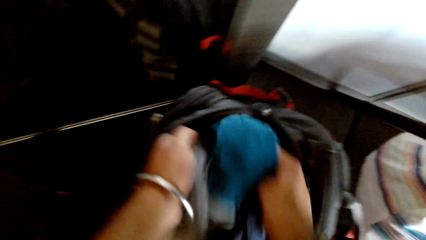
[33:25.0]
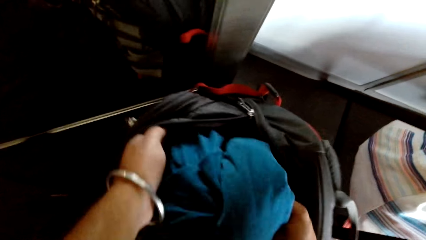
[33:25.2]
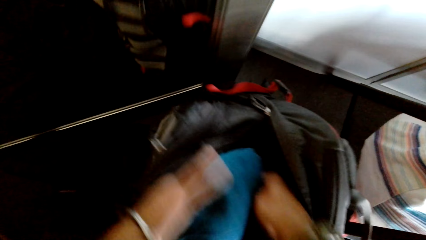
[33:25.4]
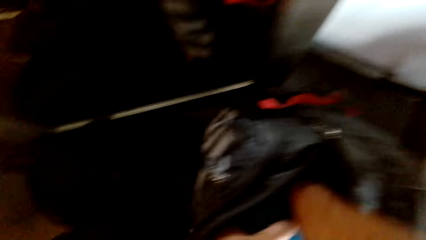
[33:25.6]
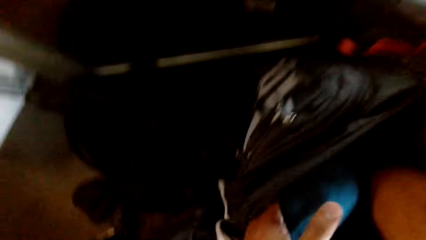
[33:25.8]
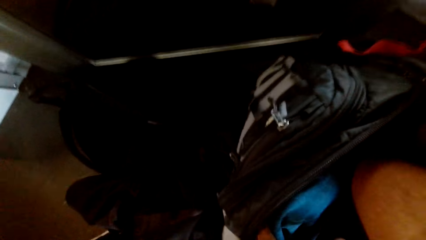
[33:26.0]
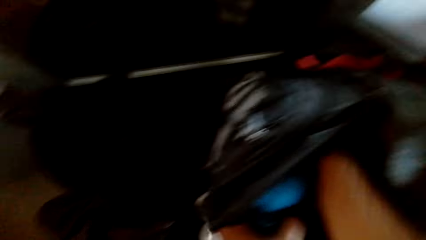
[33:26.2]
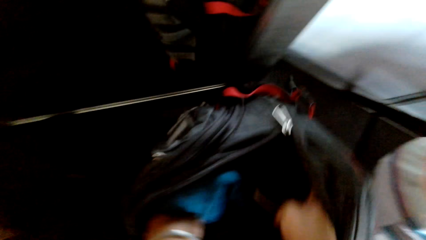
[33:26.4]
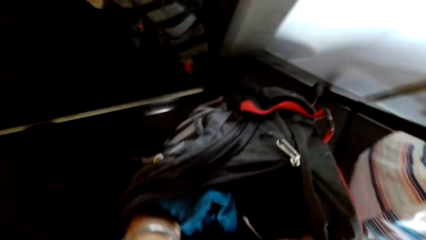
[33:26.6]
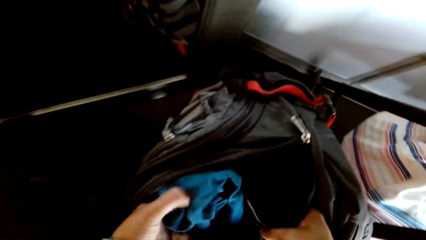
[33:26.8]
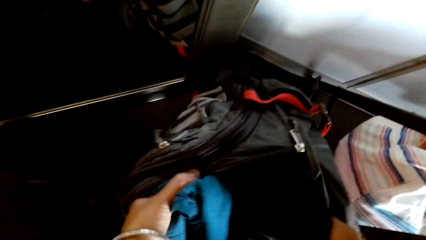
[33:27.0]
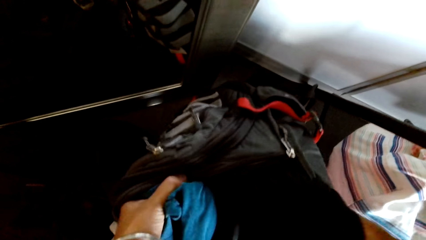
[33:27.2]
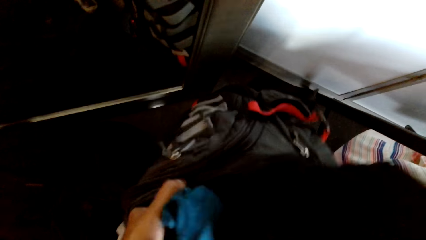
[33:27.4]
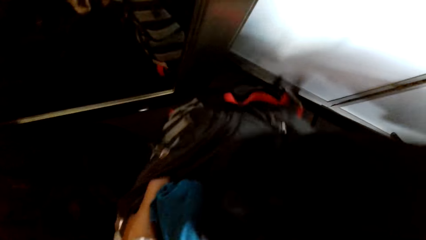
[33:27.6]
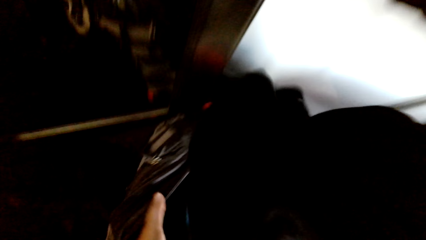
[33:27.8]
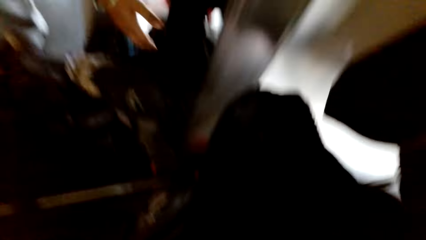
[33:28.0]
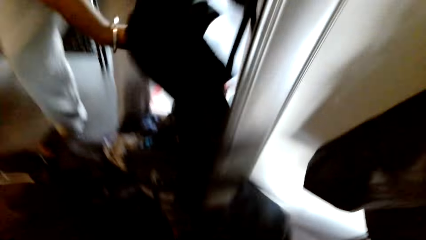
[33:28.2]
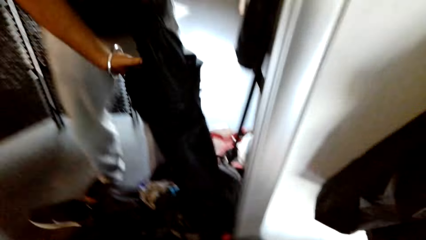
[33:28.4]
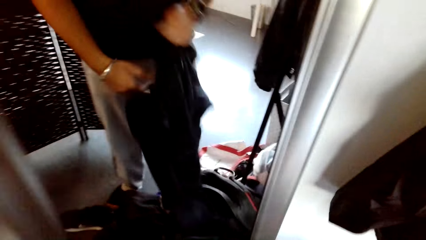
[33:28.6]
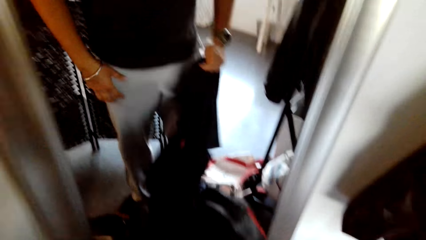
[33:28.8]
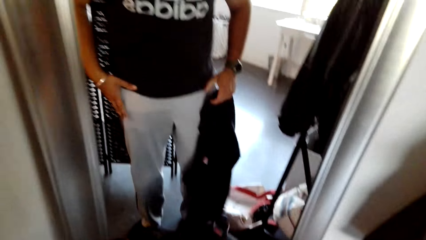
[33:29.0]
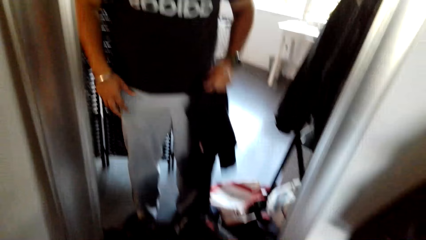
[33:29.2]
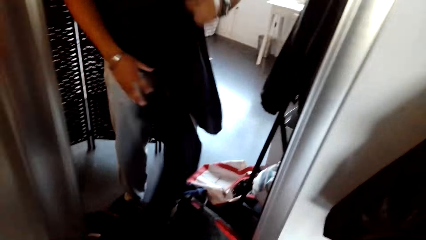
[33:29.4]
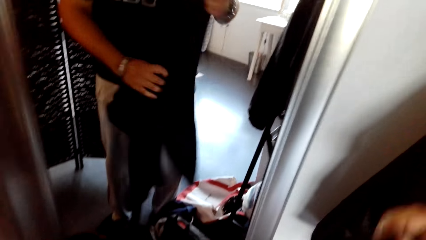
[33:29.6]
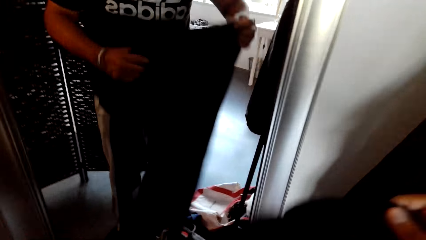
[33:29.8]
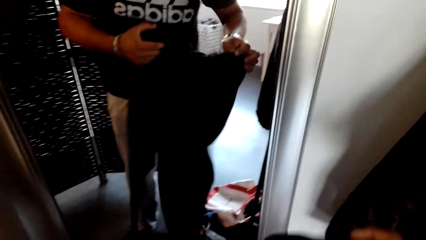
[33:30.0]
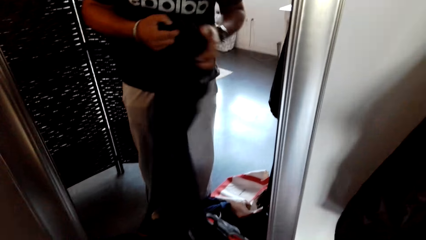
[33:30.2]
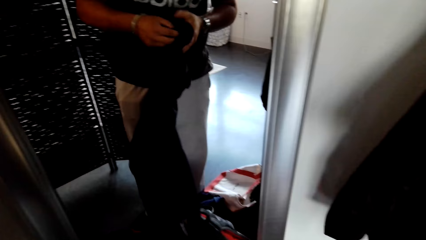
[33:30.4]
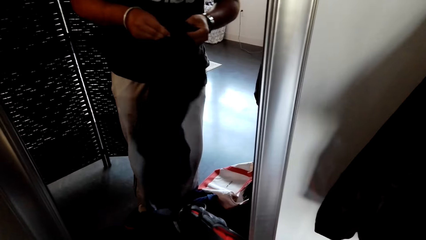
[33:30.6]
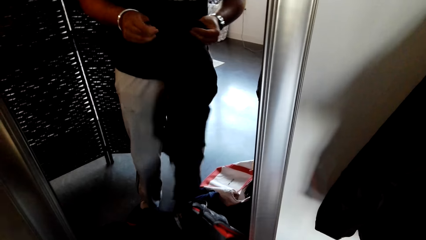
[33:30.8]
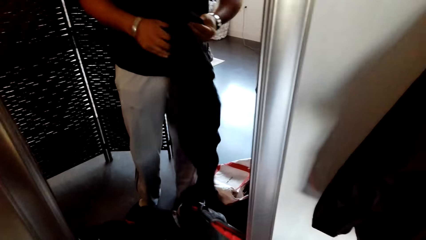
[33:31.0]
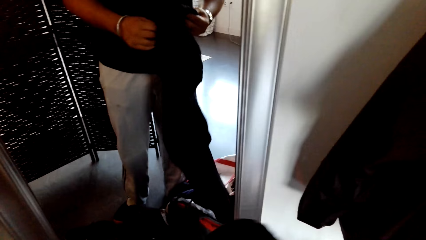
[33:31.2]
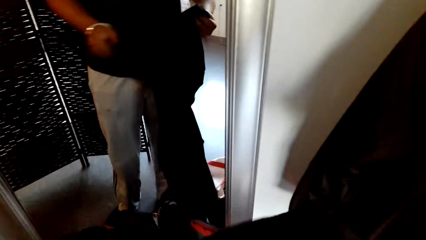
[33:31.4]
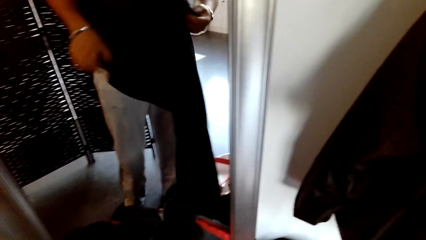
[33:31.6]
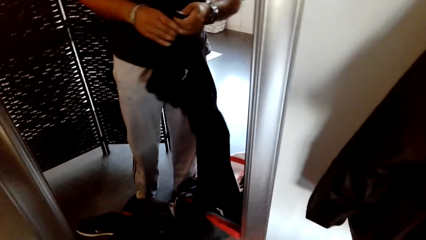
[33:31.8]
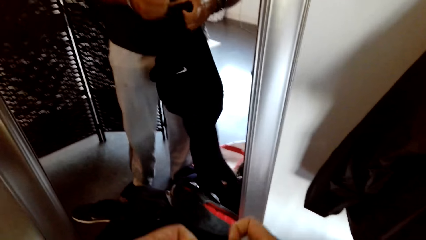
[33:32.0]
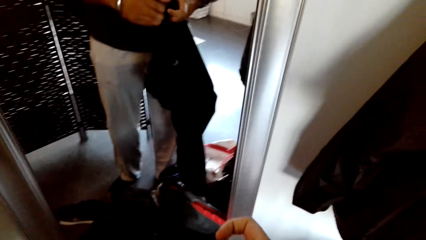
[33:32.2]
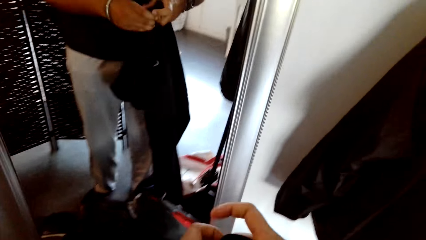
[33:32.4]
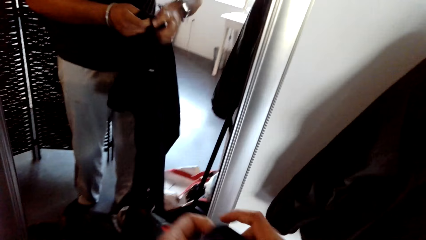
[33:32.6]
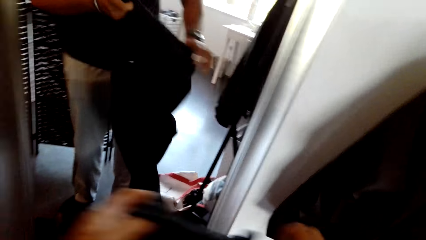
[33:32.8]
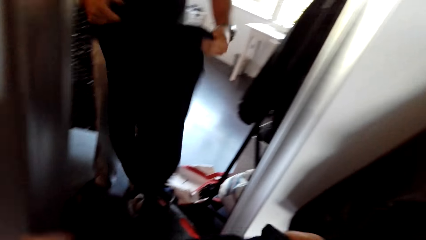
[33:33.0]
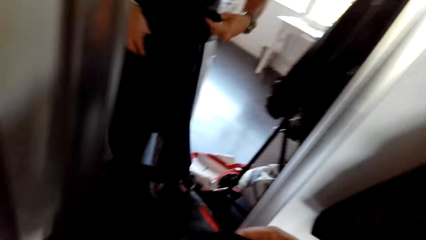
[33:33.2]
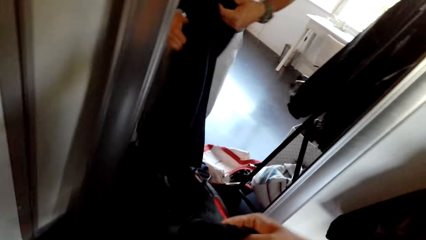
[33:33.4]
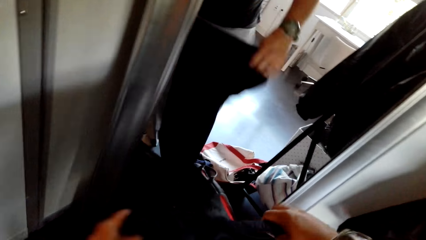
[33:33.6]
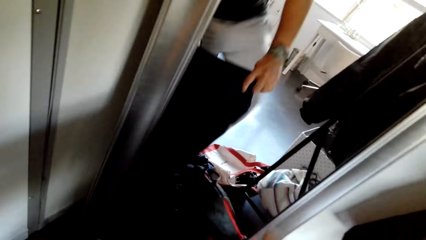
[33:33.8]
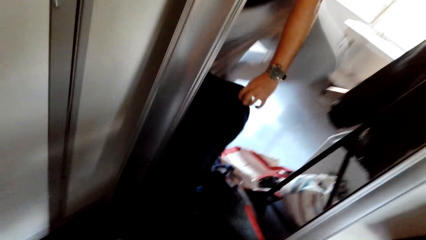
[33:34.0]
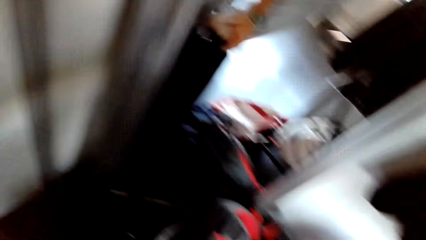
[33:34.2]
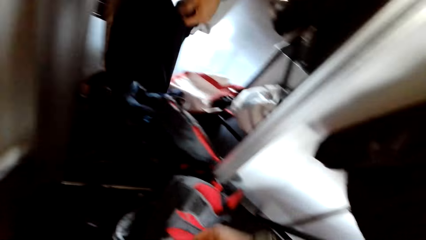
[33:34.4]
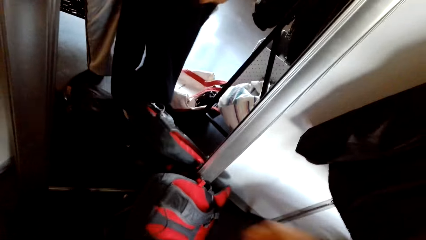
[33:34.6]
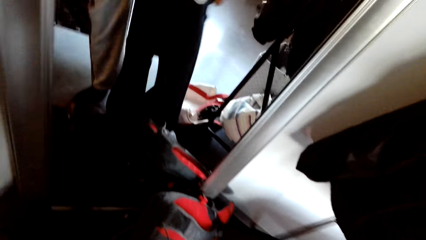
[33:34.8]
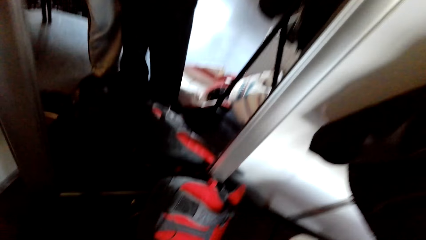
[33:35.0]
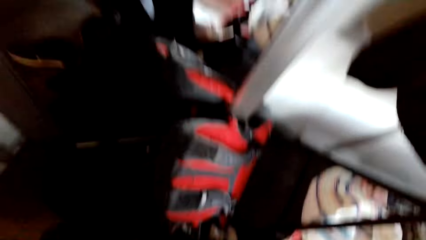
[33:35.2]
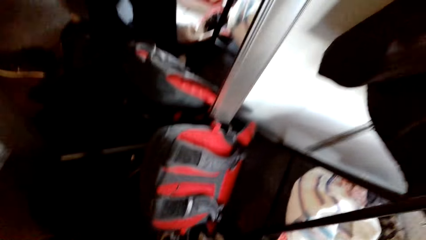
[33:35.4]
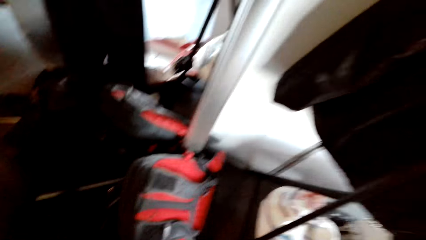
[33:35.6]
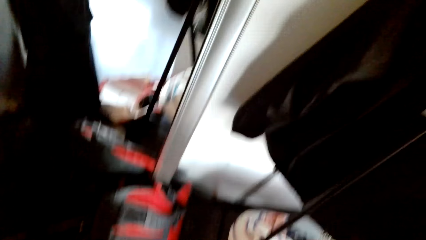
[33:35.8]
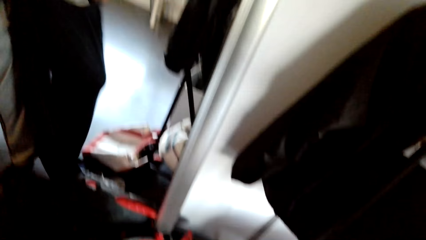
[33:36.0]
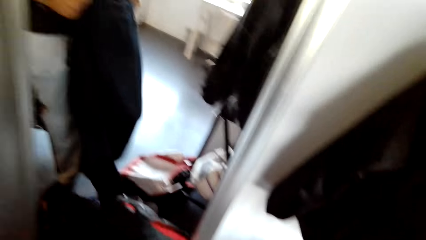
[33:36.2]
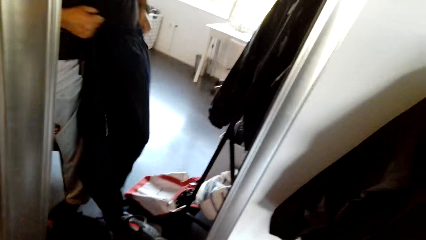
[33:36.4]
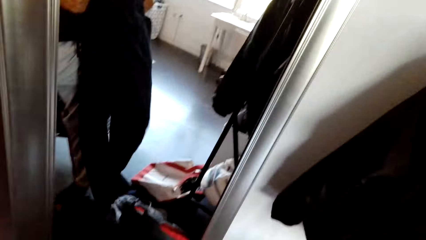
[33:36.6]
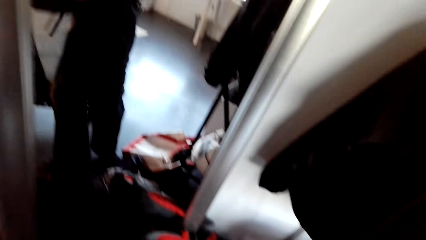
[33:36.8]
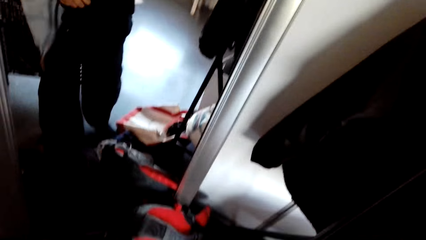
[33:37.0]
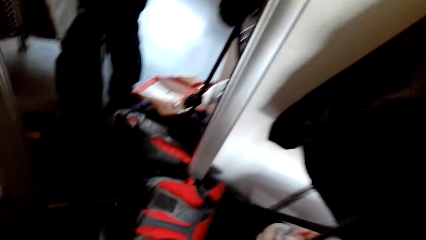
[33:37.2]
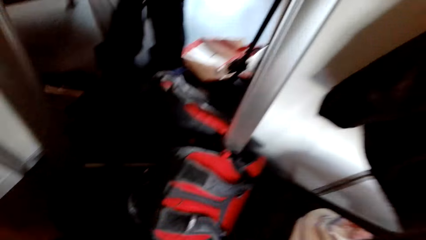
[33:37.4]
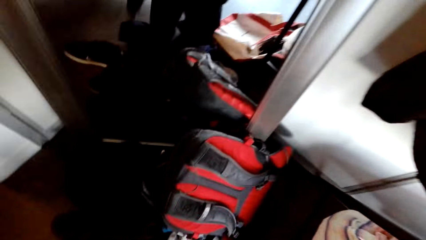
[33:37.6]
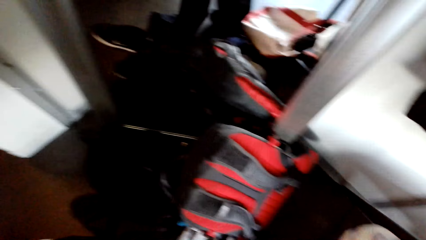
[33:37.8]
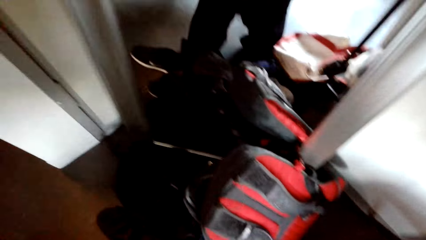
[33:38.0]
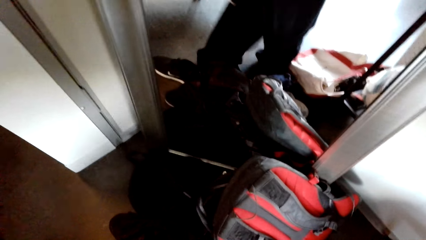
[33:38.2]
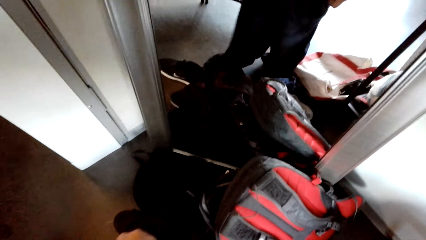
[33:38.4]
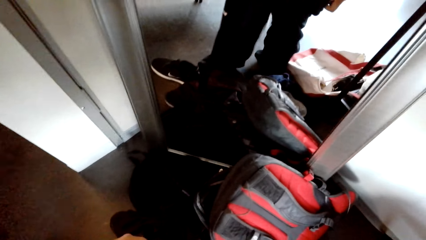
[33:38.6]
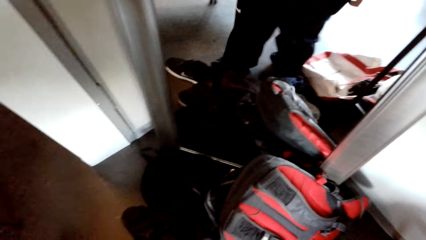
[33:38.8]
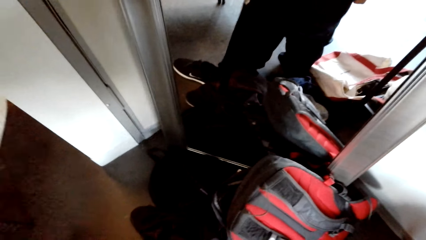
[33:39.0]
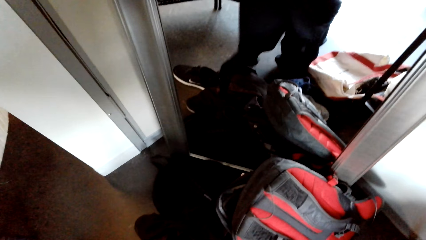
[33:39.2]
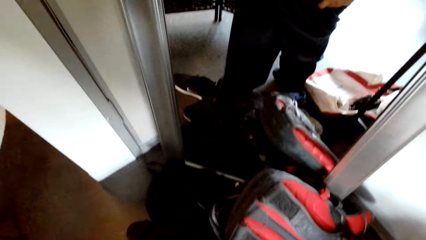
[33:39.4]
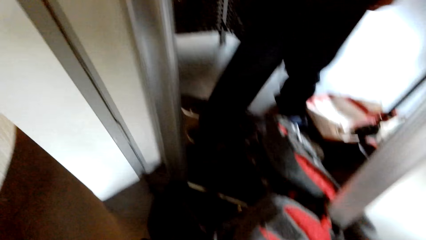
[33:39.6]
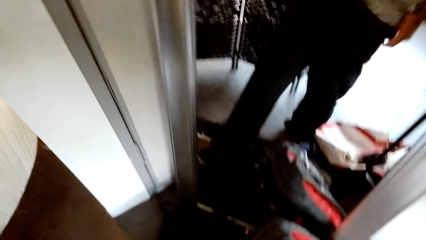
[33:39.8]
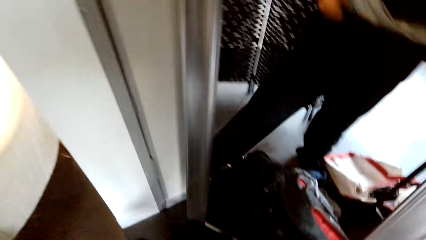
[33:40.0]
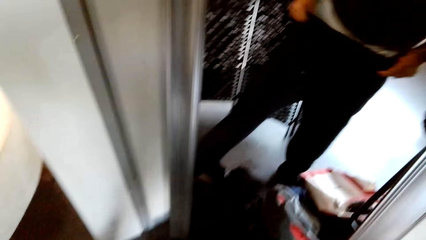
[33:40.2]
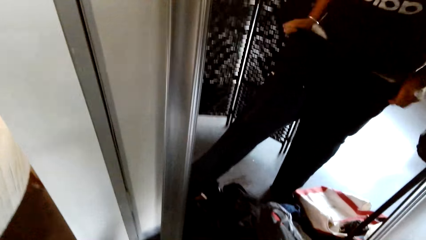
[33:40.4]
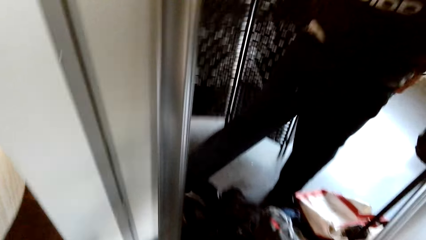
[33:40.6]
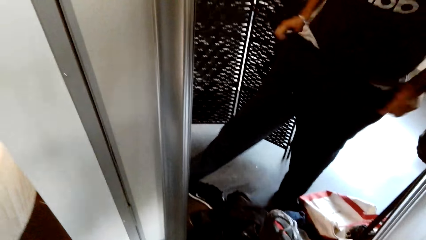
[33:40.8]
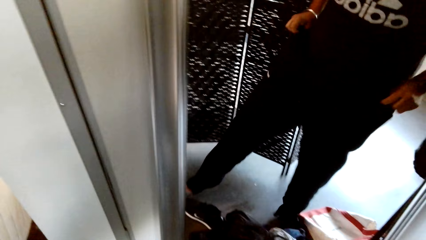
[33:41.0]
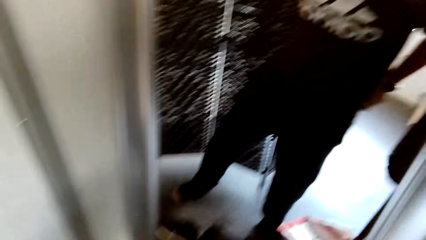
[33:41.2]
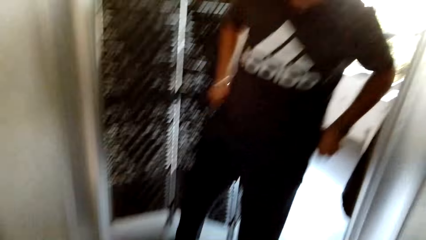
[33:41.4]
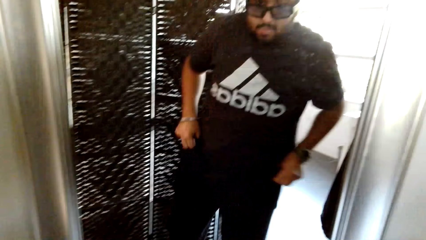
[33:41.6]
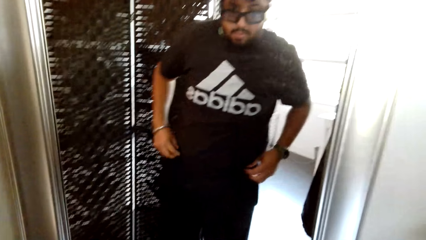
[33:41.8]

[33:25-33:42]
The camera wearer puts the cloth in the bag. They touch the trouser. They put the cloth in the bag again. They wear the trouser. They wear the trouser again.
